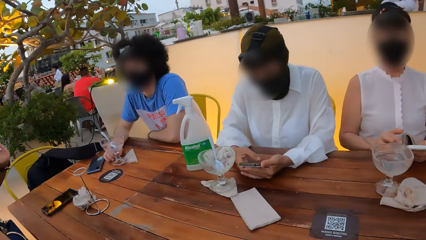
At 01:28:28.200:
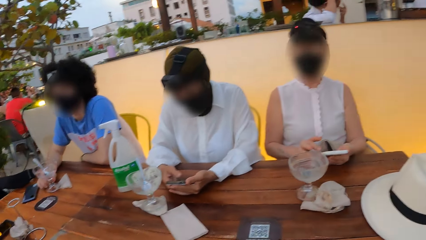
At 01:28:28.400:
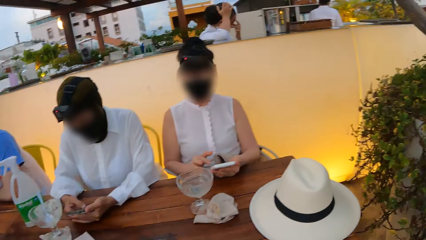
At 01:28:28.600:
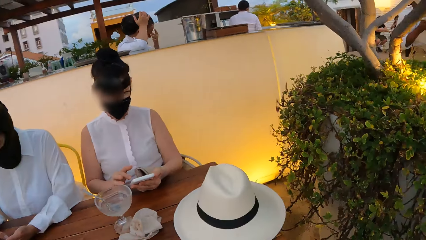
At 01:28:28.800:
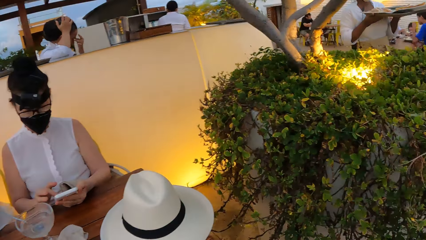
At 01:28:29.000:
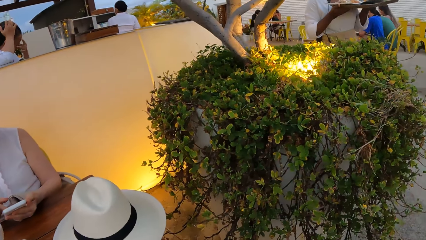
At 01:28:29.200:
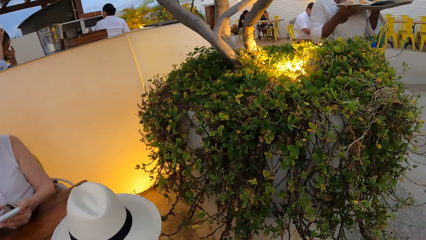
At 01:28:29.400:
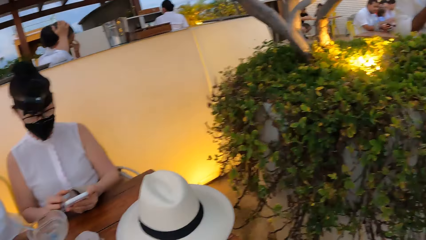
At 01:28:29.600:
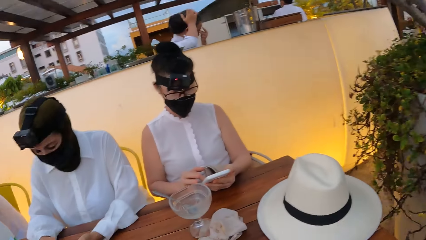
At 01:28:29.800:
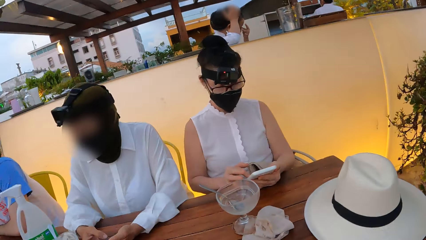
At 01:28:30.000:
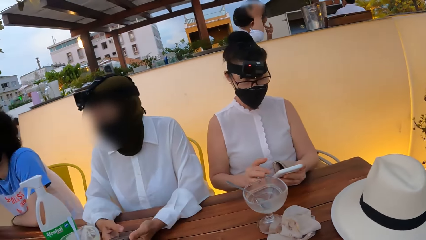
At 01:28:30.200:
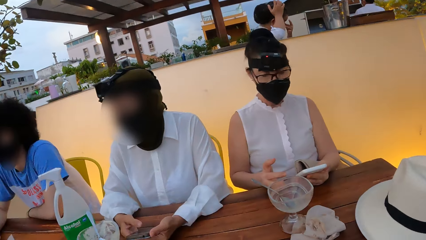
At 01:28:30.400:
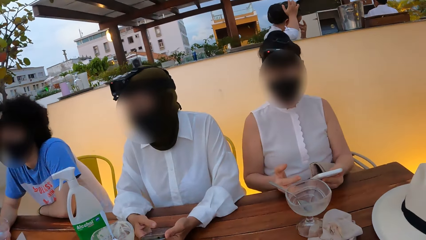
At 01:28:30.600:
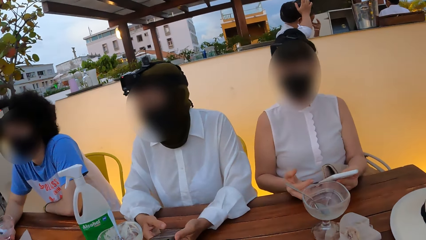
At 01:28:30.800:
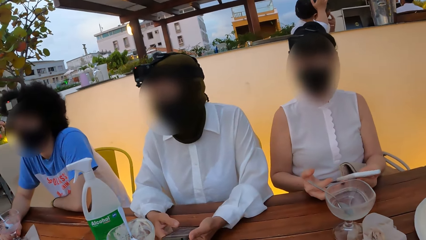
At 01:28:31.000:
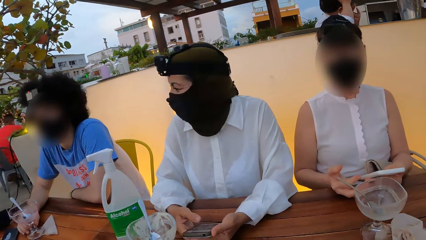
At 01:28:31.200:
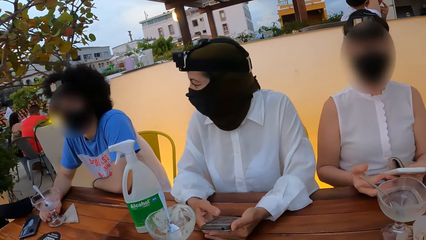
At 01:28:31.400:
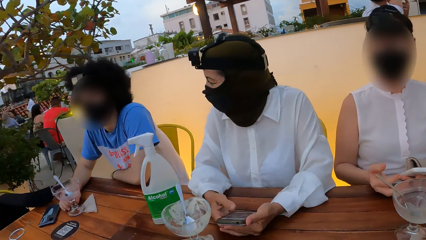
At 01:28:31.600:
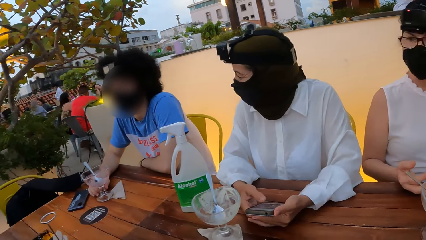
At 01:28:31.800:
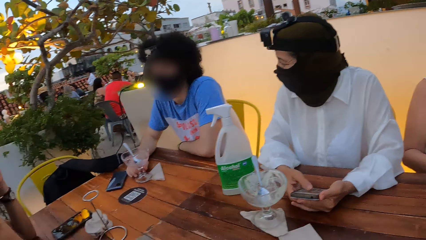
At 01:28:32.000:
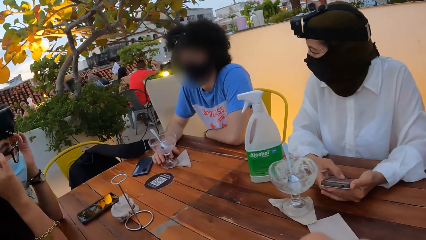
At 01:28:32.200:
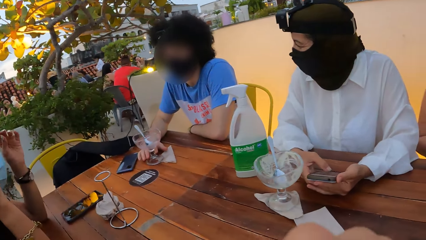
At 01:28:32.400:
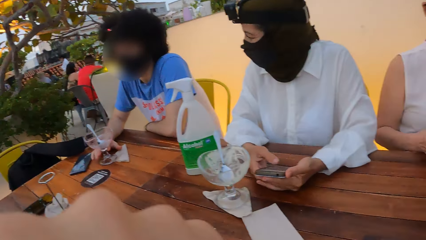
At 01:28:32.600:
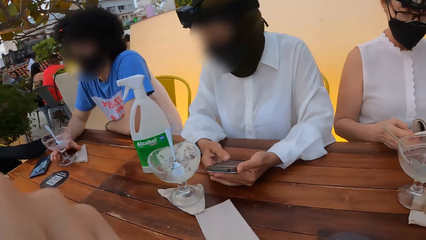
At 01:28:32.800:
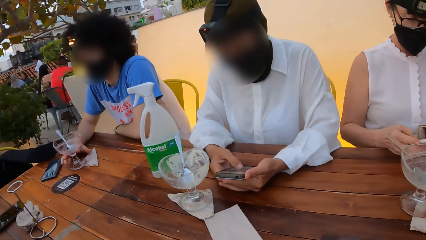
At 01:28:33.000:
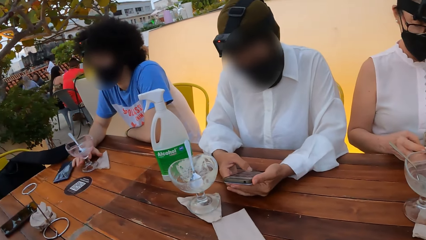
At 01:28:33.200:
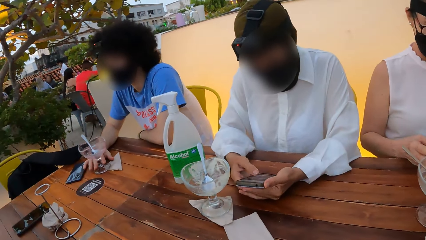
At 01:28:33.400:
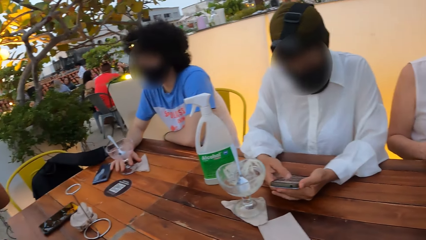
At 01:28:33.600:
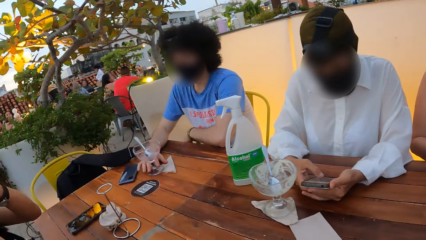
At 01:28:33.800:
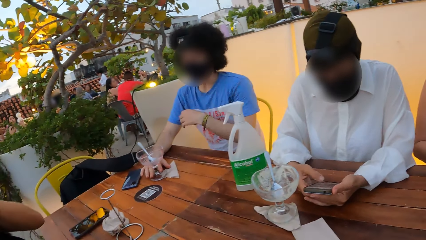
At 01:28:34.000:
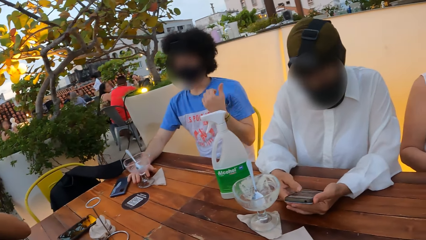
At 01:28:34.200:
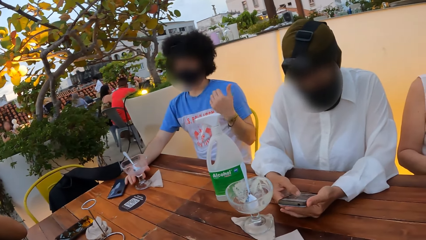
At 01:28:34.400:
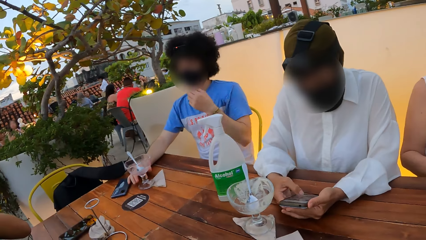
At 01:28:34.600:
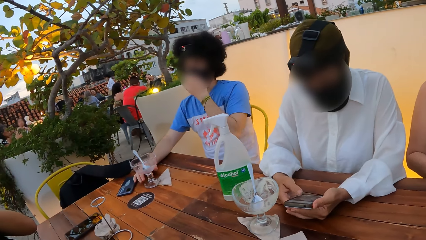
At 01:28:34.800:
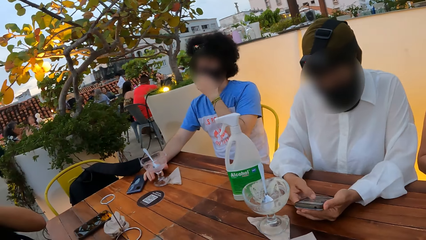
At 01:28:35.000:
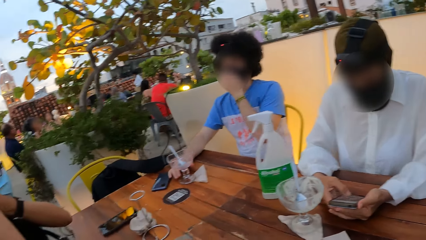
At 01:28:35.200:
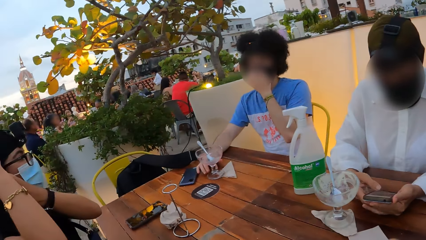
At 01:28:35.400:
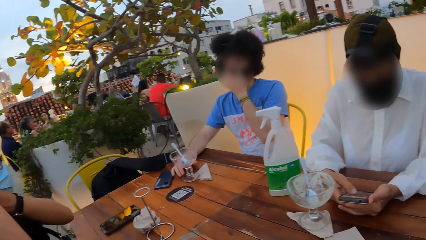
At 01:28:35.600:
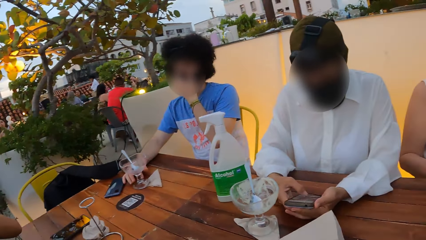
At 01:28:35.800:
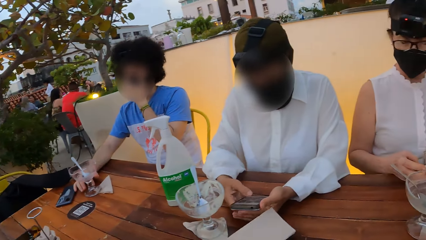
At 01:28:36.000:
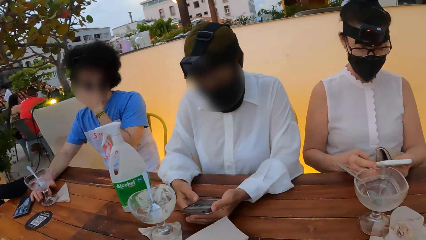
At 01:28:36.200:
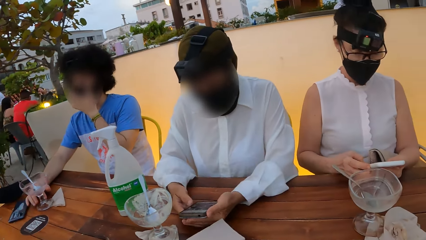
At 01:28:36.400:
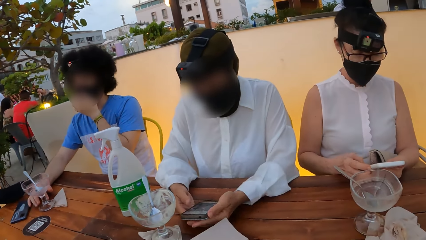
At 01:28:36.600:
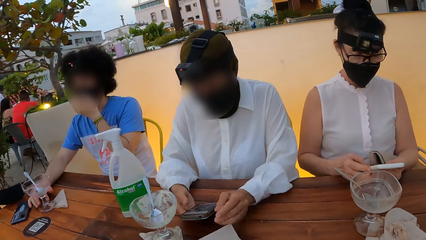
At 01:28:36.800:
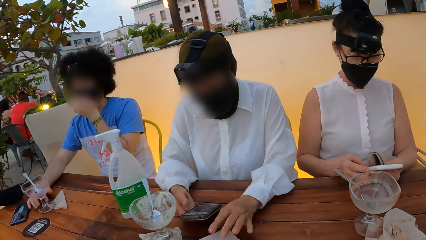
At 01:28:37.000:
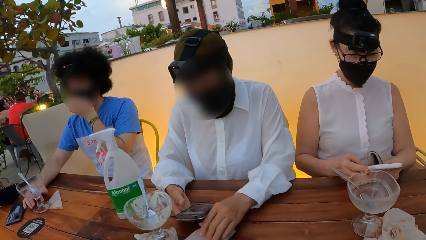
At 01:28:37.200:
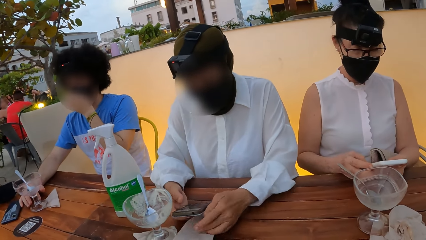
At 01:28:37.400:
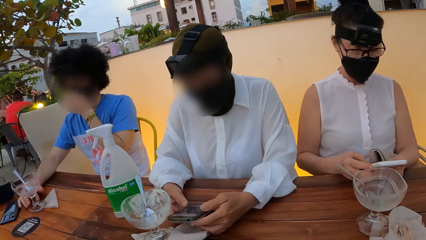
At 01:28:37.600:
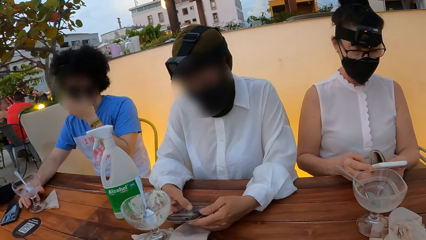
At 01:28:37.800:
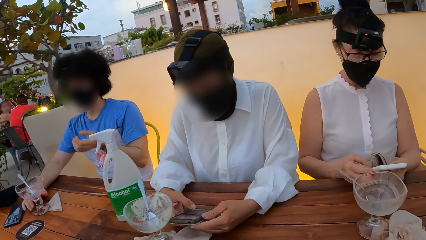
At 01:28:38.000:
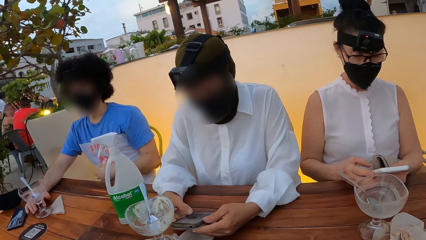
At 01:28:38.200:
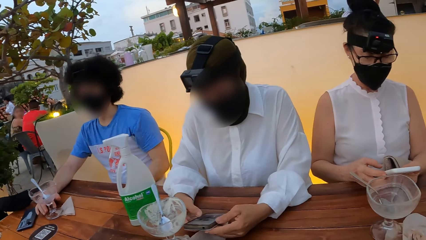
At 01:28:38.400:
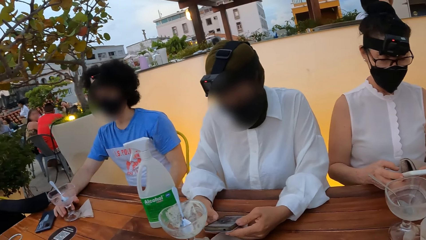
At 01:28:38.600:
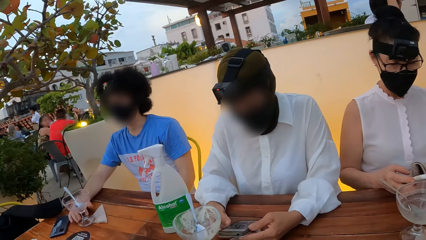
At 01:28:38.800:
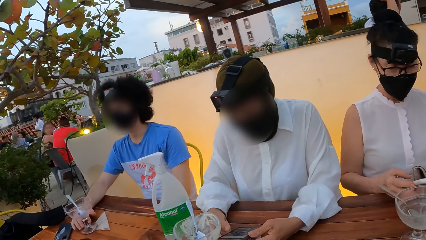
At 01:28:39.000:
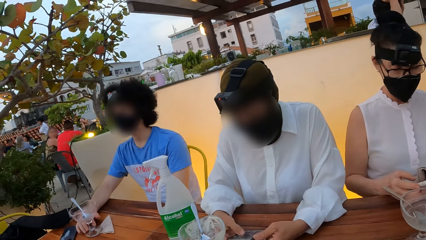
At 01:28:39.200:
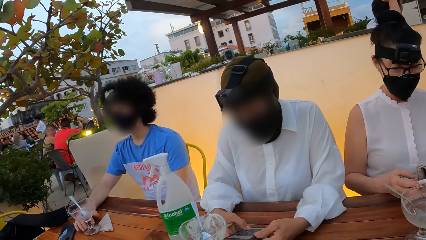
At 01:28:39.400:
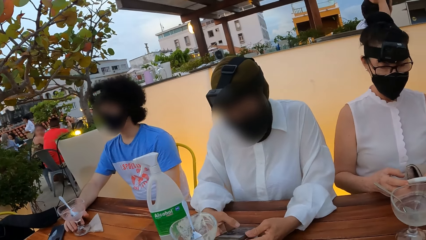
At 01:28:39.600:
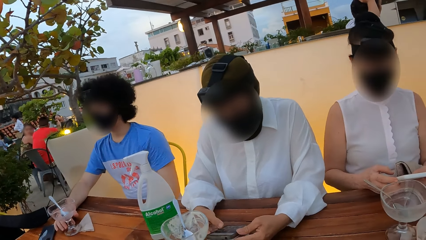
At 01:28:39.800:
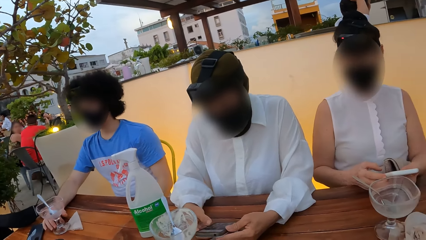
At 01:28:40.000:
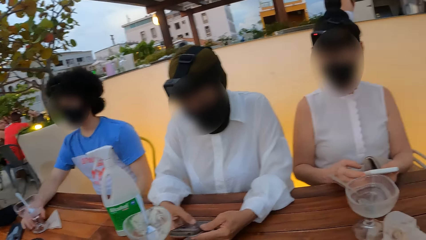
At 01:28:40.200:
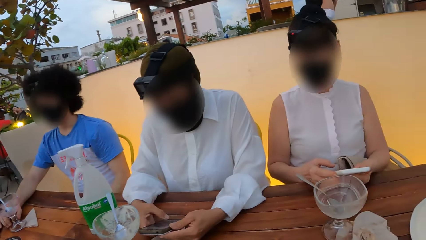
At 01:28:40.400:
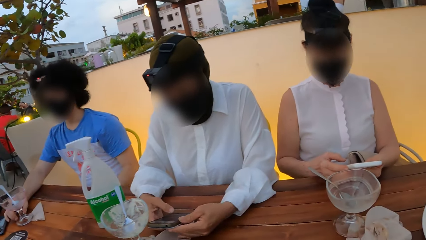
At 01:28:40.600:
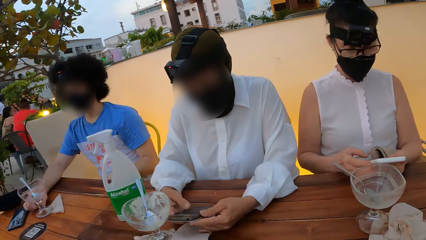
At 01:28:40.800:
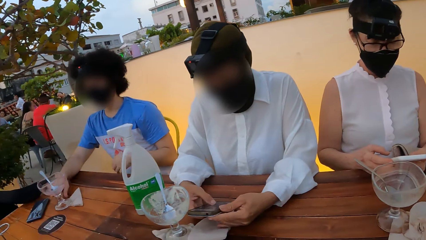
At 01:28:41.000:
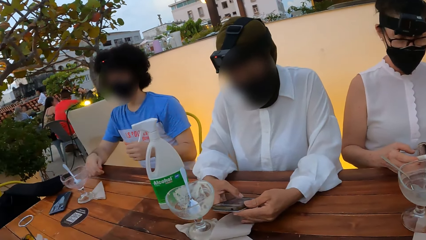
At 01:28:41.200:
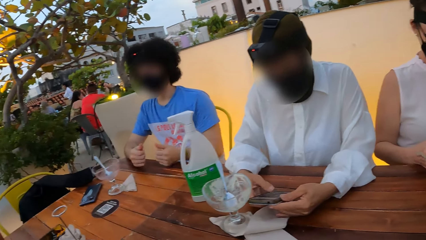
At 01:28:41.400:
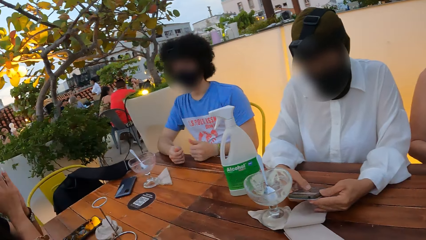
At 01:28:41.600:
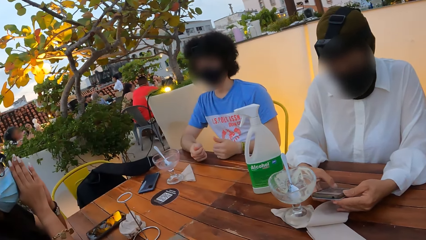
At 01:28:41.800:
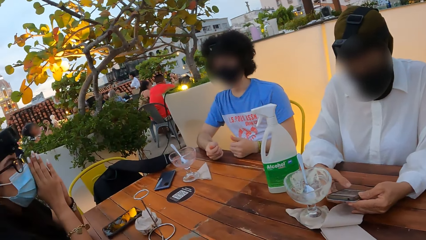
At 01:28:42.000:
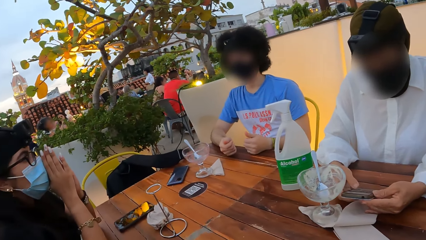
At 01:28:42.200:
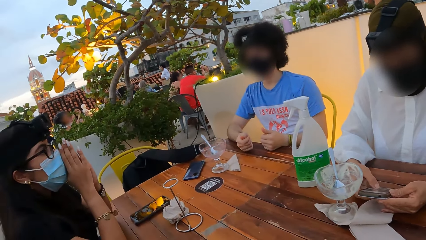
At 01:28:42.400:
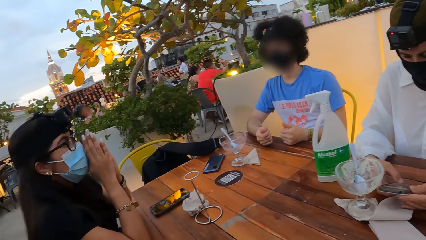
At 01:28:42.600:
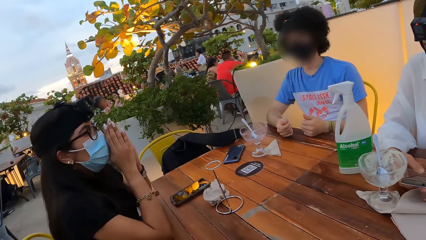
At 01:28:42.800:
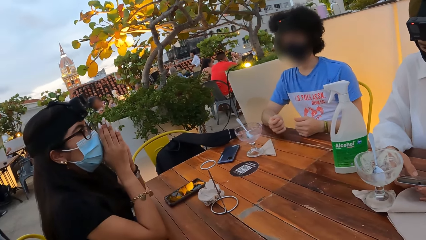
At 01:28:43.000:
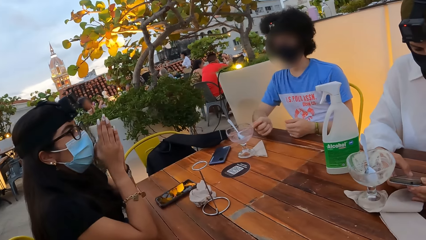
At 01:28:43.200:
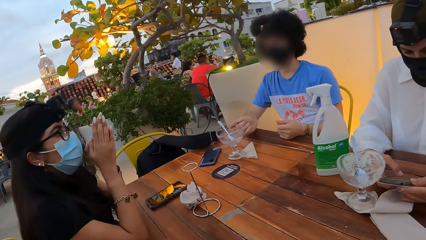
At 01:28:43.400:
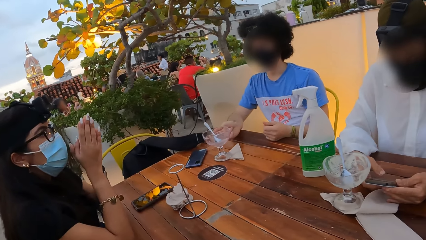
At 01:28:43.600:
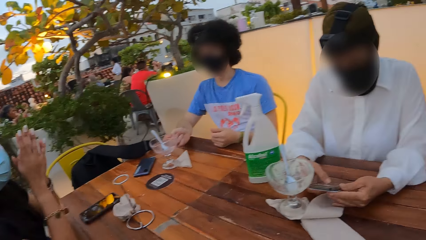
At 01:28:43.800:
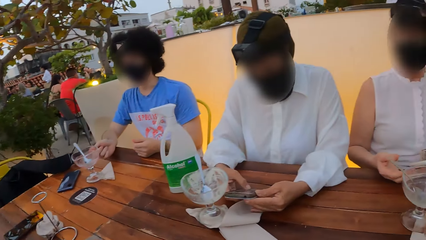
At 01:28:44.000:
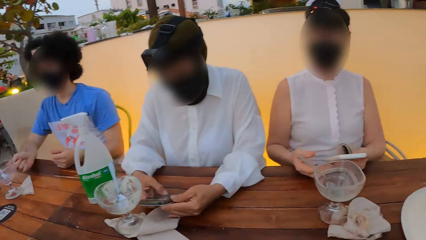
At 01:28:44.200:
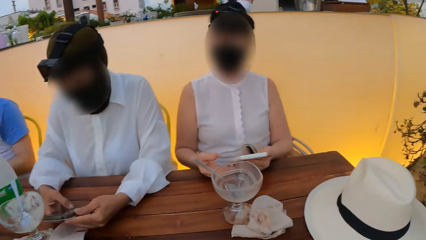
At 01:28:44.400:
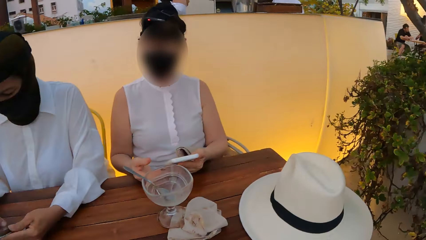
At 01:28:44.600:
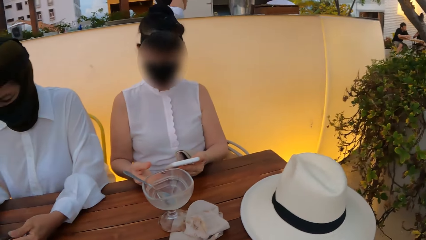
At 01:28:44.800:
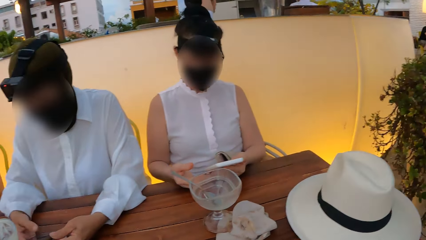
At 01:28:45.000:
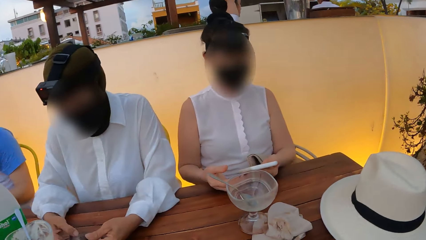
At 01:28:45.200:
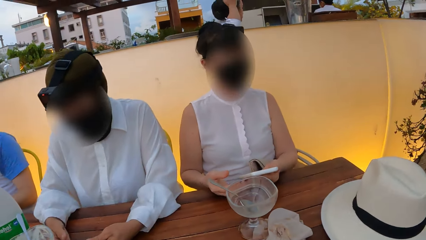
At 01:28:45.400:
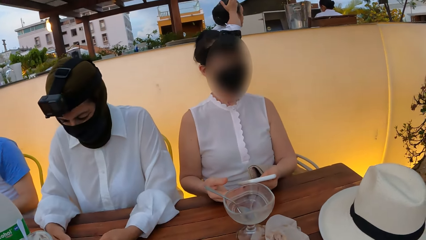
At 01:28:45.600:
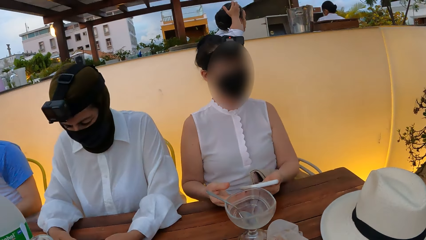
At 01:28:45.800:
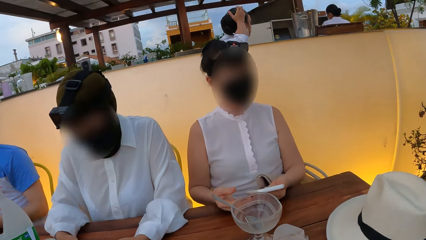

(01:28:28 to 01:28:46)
A woman talks to the camera wearer. The camera wearer moves the left hand. A man points aside. The camera wearer moves a paper on the table. The woman moves the paper on the table. The man drops the left hand and moves the left hand. The camera wearer looks around.
